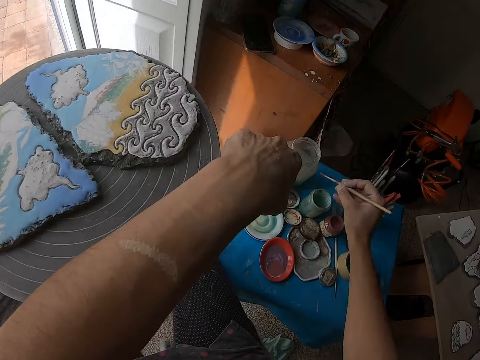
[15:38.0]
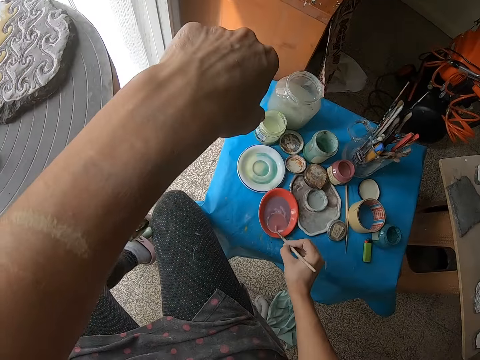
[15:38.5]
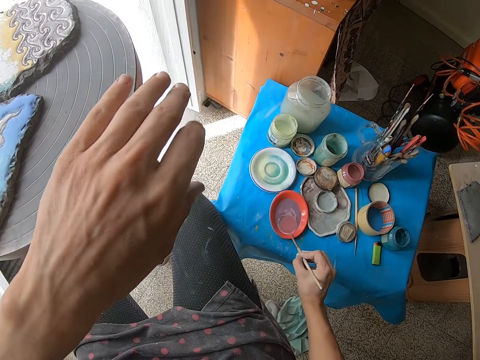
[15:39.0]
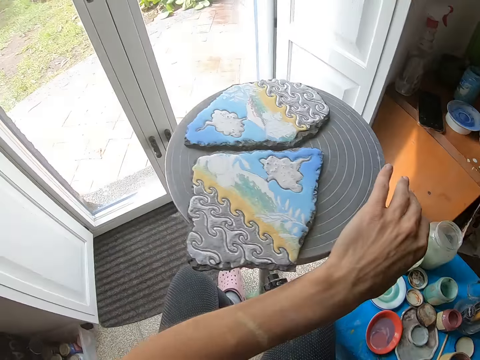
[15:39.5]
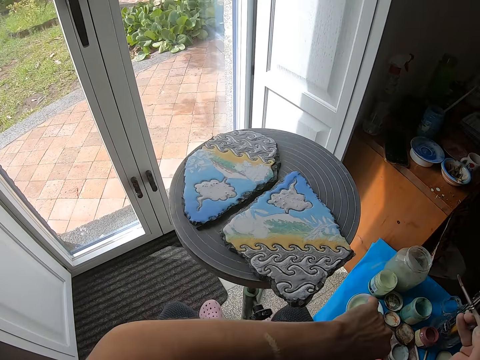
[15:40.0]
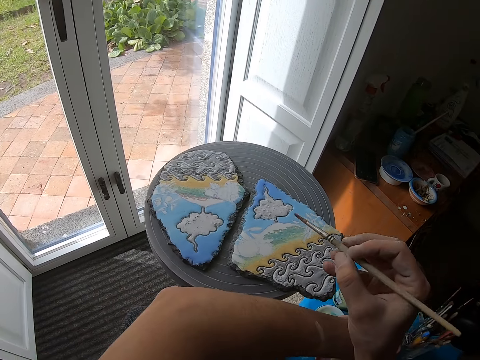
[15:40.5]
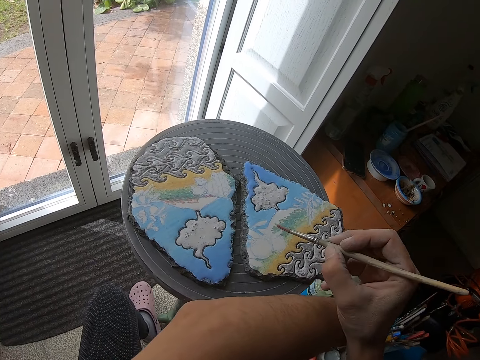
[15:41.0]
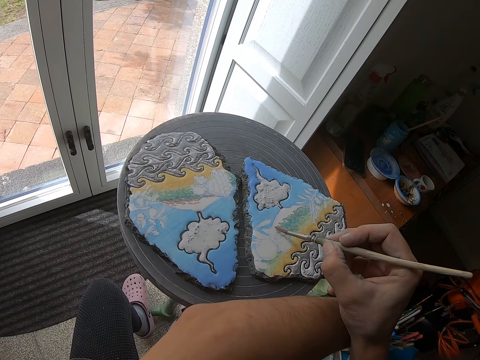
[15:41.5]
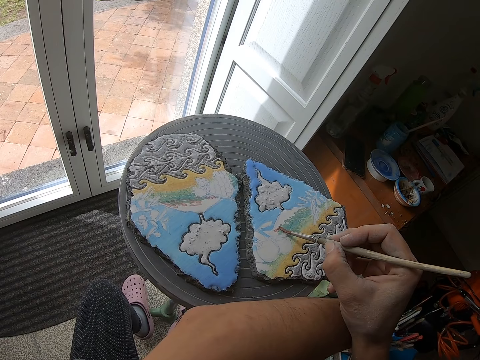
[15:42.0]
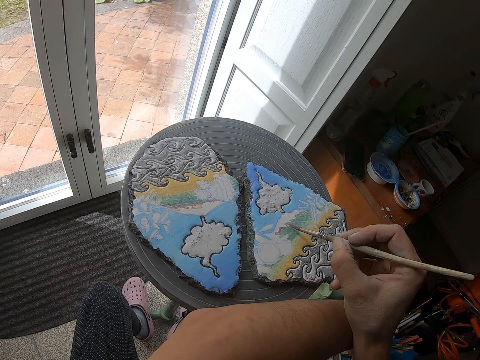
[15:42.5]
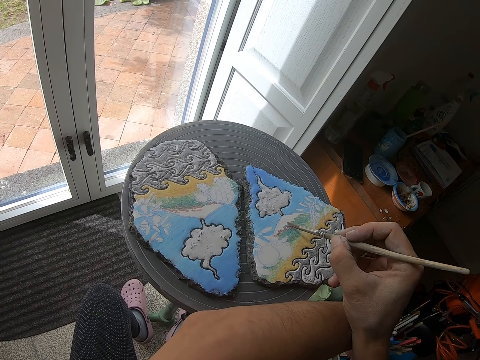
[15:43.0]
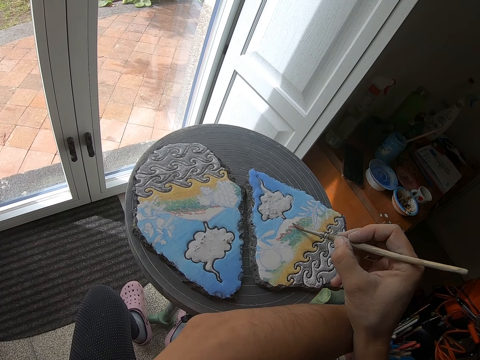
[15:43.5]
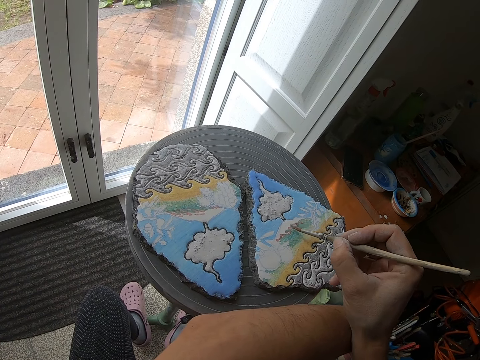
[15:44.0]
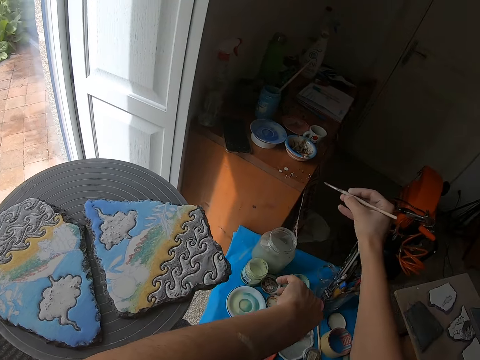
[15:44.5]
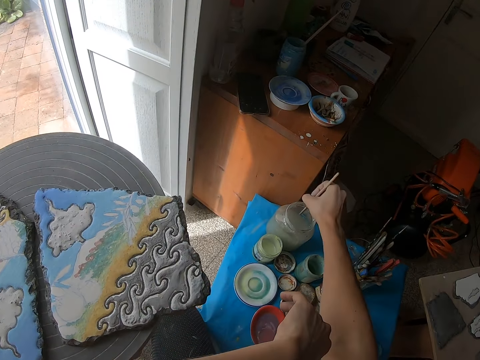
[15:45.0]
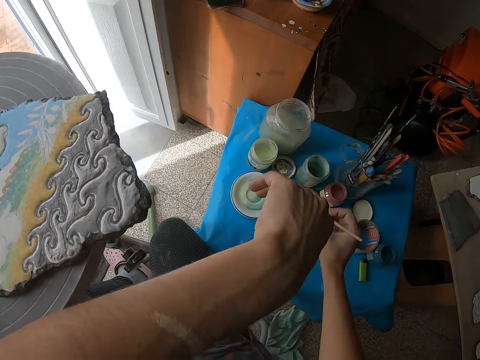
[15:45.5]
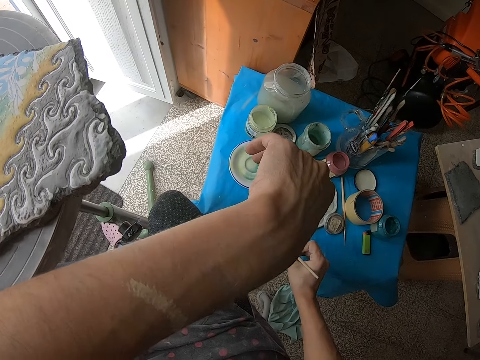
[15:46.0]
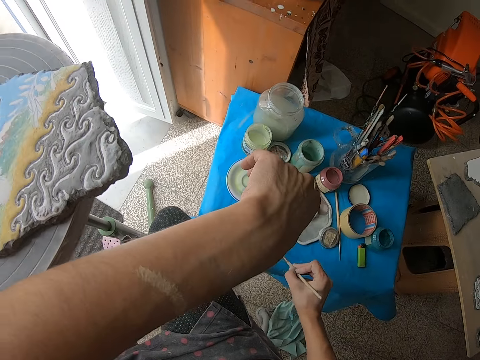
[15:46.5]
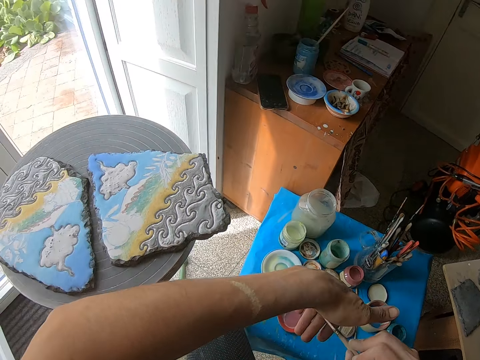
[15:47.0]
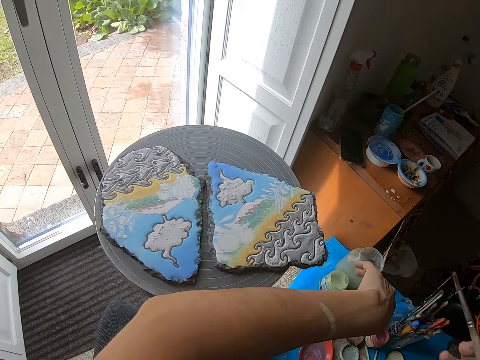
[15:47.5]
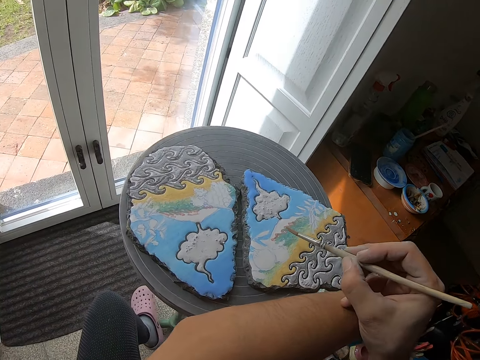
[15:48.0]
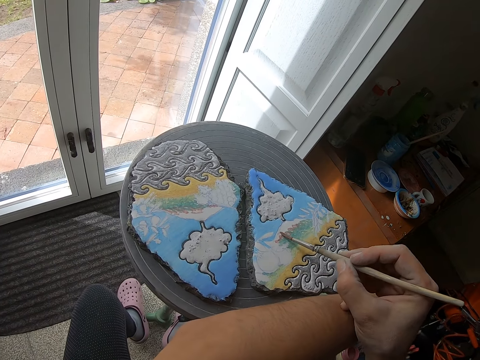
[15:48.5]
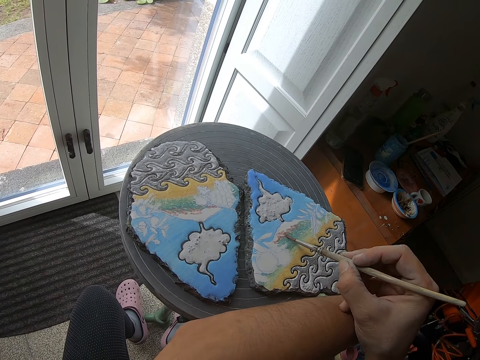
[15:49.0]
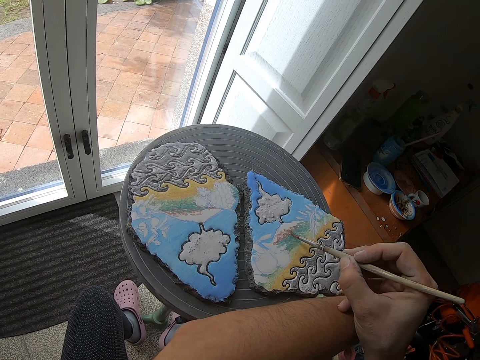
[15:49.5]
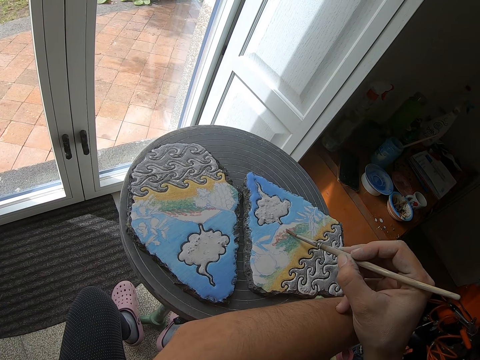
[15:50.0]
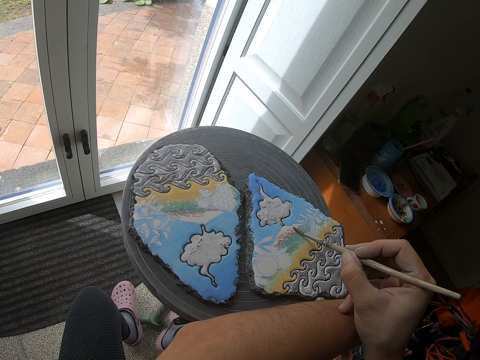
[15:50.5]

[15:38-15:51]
The camera wearer holds the brush. She stirs the paint in the red palette on the table with the brush in her right hand. She wipes the brush in her right hand on the tip of the red palette on the table. She applies the paint on the brush. She turns the painting wheel with her left hand. She puts her hand beside the decoration. She holds the brush. She paints the stone on the painting wheel with the brush in her right hand. She holds the decoration. She dips the brush in her right hand in the glass of water on the table. She applies the paint on the brush. She stirs the paint in the red palette on the table with the brush in her right hand. She wipes the brush in her right hand on her left palm. She holds the brush. She paints the stone on the painting wheel with the brush in her right hand.

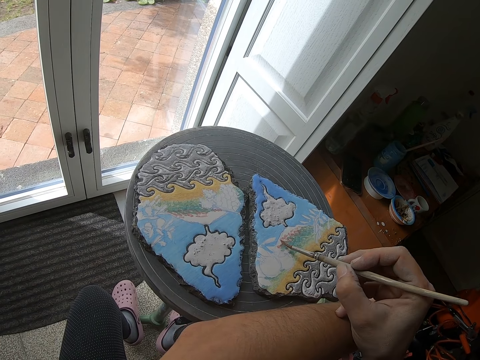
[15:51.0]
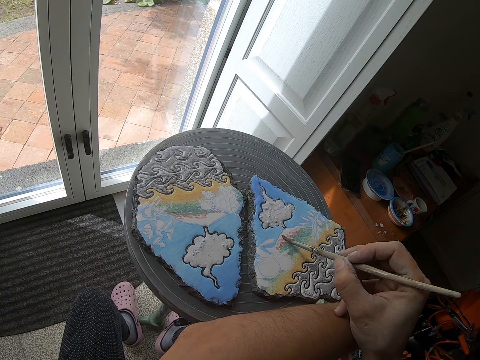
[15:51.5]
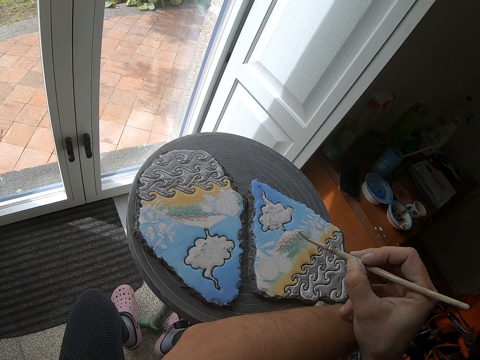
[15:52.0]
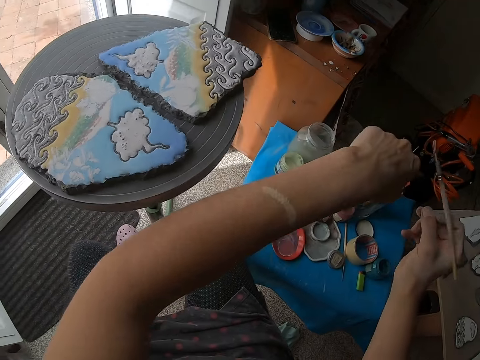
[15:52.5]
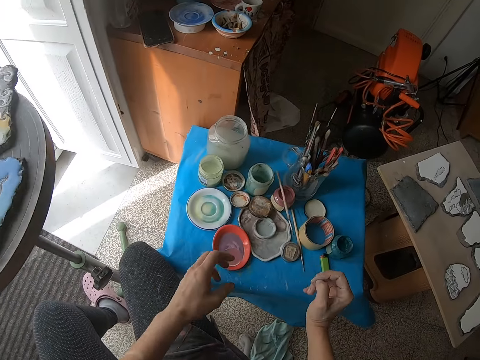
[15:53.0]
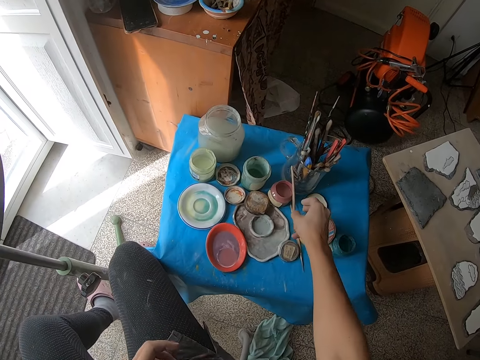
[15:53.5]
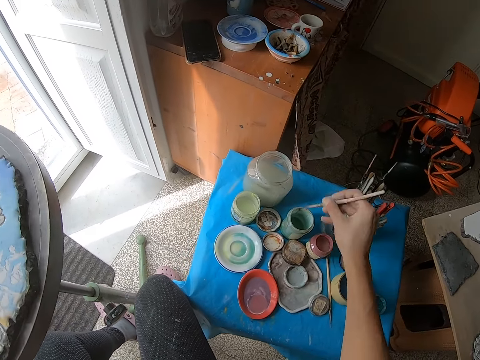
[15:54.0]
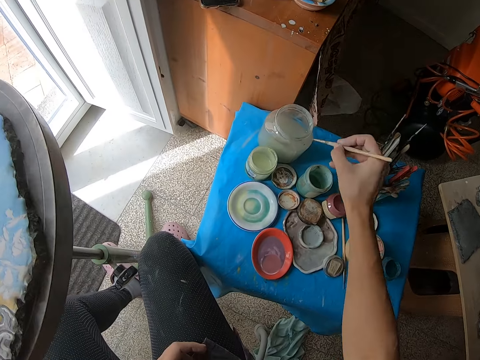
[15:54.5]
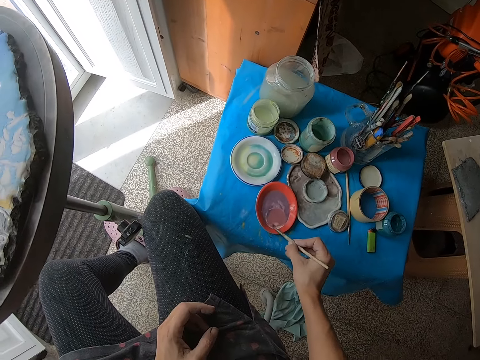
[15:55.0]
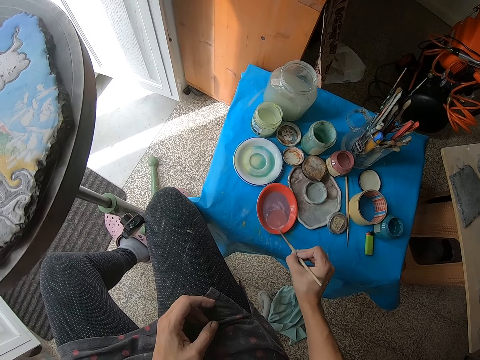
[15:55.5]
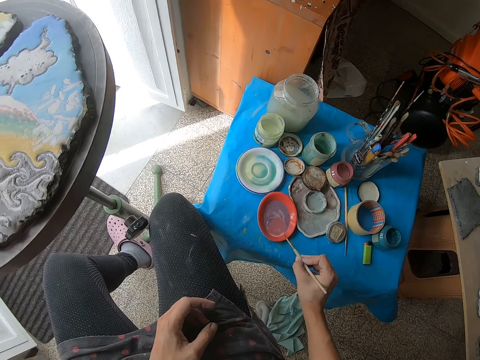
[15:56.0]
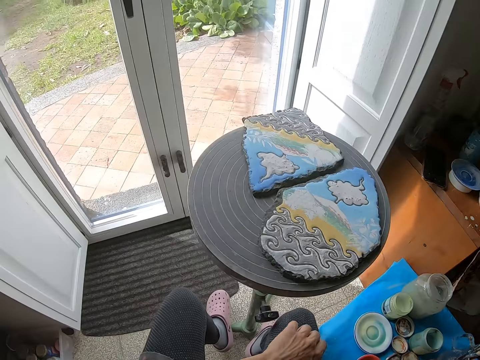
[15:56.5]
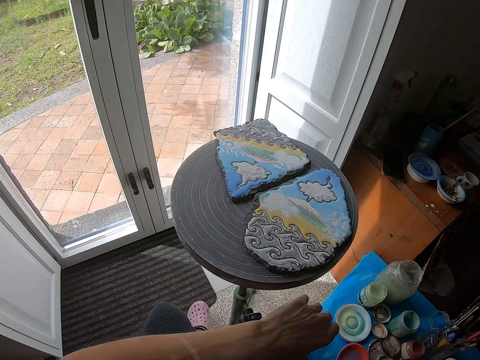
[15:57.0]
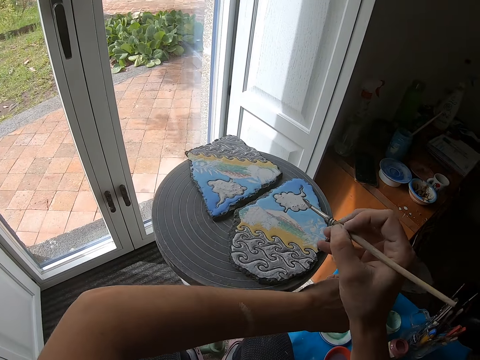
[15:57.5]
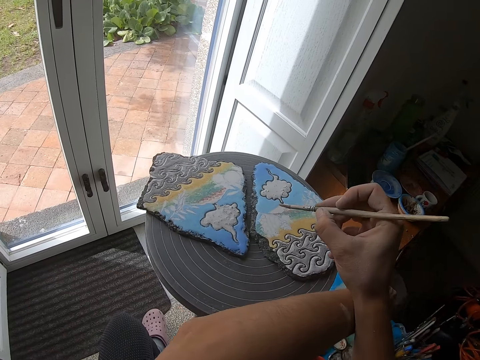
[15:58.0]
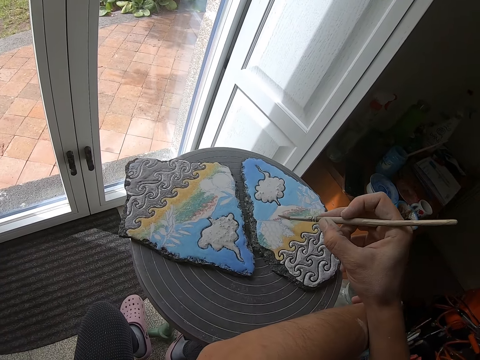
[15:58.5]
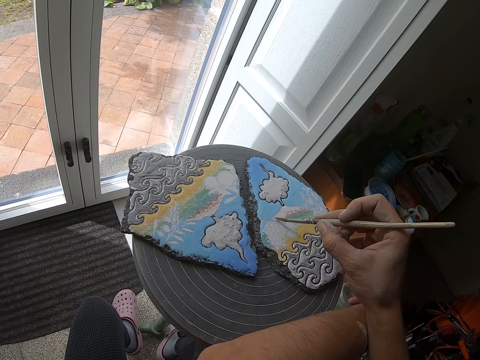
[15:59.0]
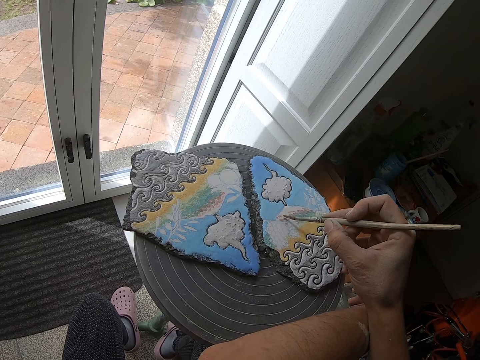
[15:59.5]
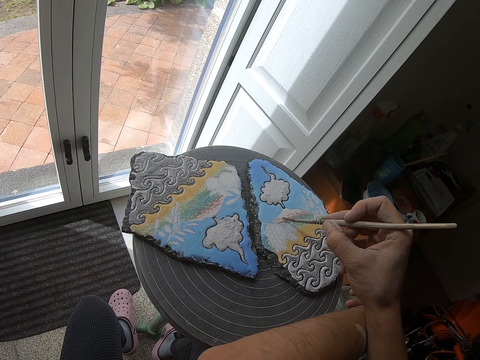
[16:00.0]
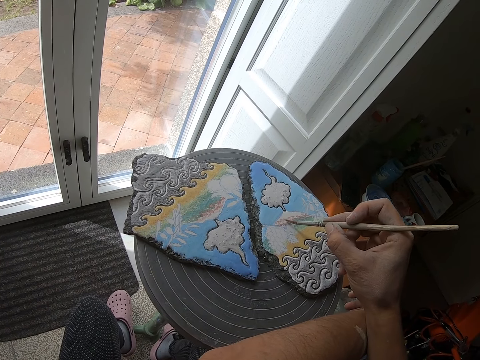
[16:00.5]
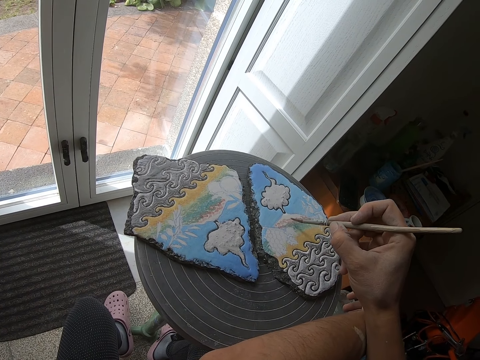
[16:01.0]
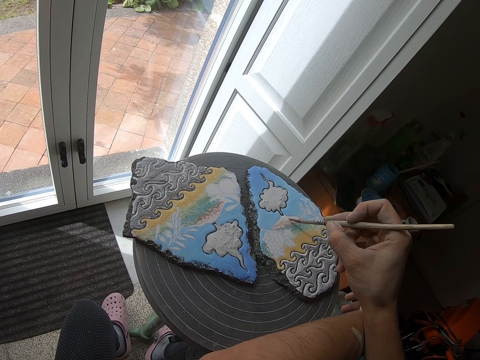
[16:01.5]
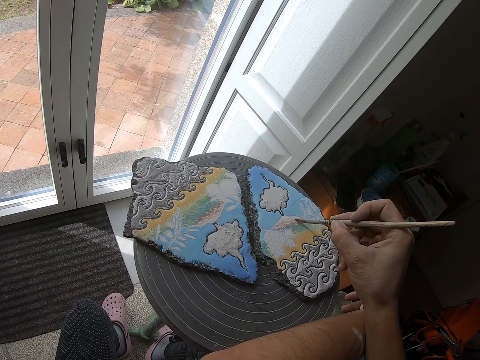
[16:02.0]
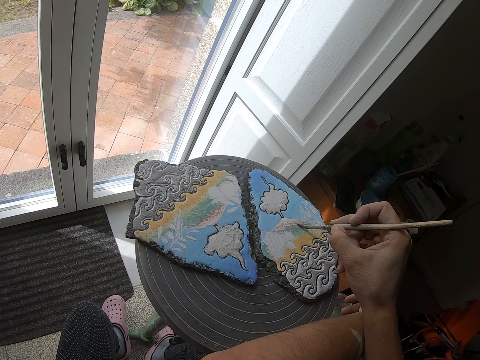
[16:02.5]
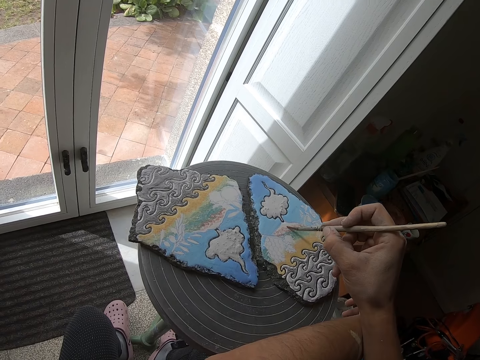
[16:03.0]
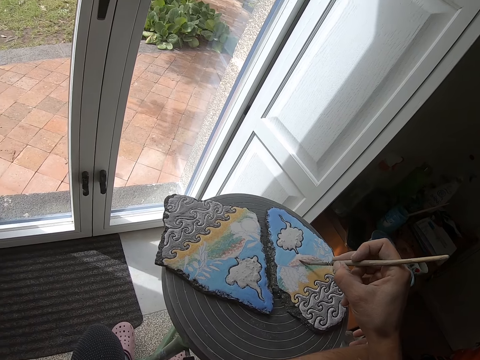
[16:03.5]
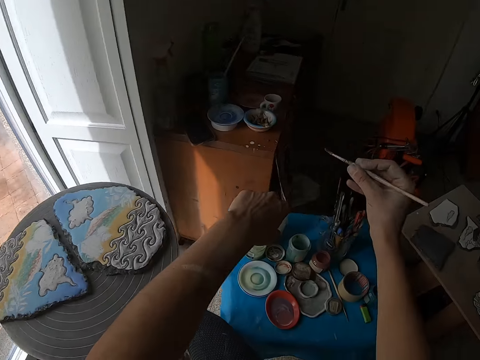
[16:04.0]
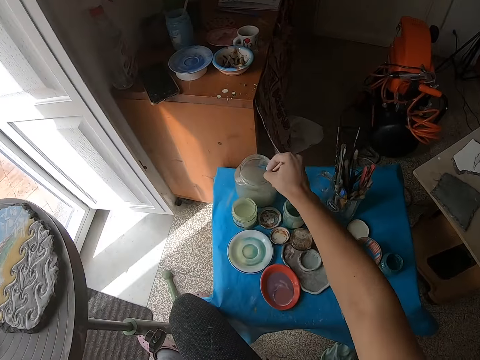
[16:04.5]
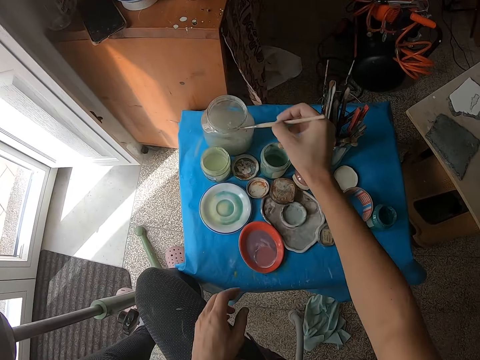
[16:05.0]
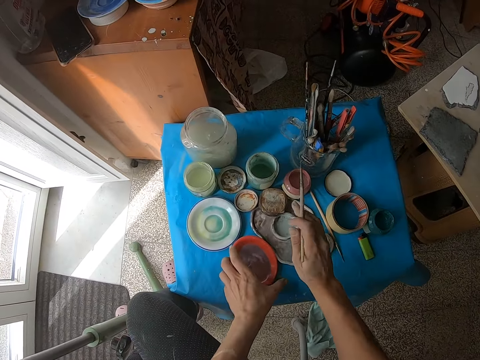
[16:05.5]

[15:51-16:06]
The camera wearer holds the brush. She drops the brush in her right hand on the table. She picks up the brush from the table with her right hand. She dips the brush in her right hand in the glass of water on the table. She stirs the paint in the red palette on the table with the brush in her right hand. She applies the paint on the brush. She wipes the brush in her right hand on the tip of the red palette on the table. She looks at the decoration. She rests her left hand on the painting wheel. She turns the decoration. She holds the brush. She paints the stone on the painting wheel with the brush in her right hand. She holds the brush. She rinses the brush in her right hand in the glass of water on the table. She holds the red palette on the table with her left hand.
